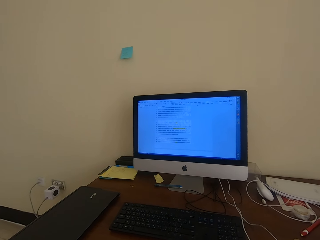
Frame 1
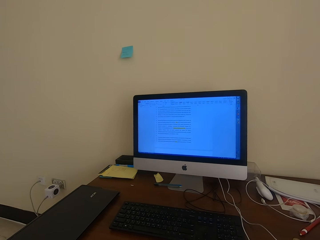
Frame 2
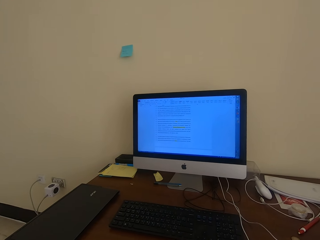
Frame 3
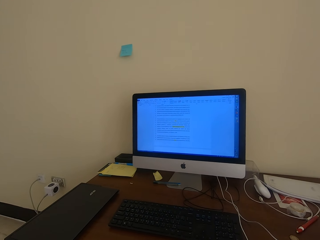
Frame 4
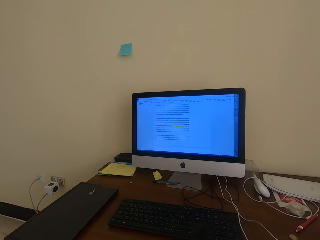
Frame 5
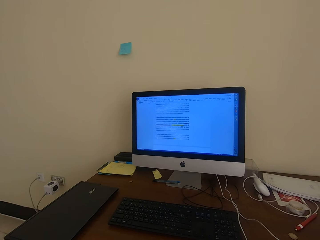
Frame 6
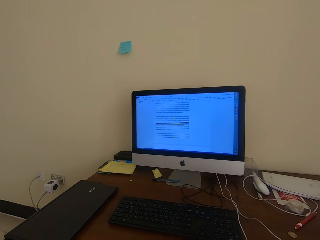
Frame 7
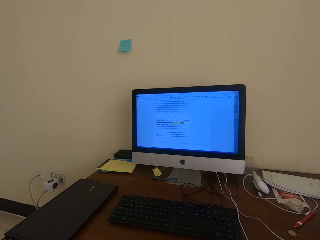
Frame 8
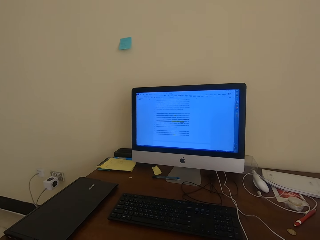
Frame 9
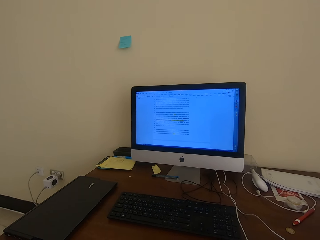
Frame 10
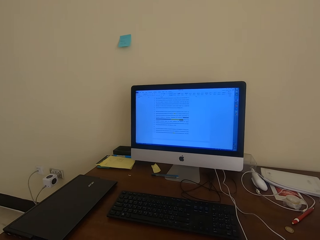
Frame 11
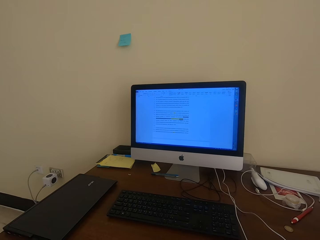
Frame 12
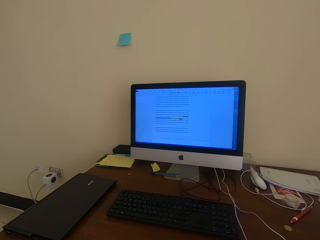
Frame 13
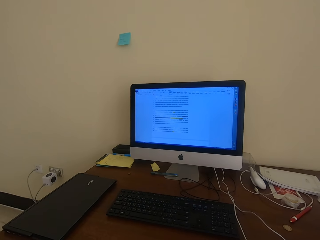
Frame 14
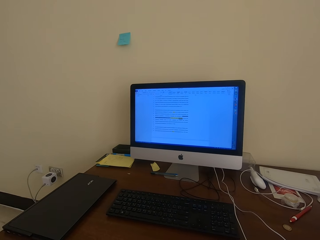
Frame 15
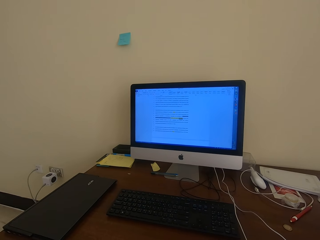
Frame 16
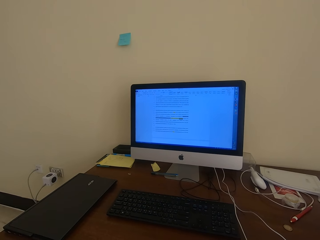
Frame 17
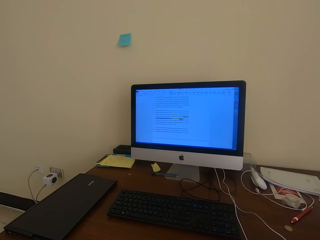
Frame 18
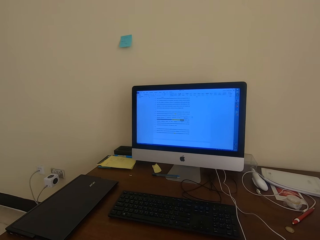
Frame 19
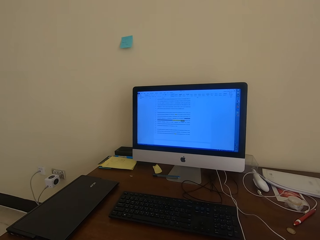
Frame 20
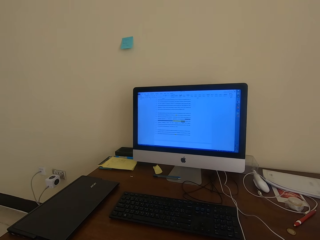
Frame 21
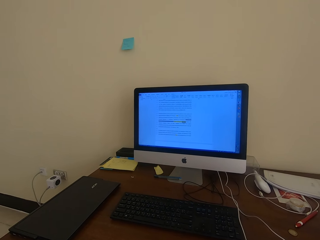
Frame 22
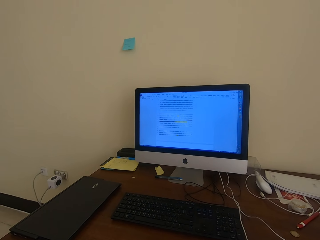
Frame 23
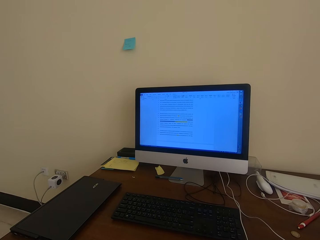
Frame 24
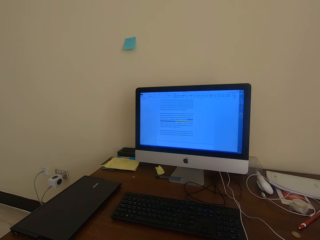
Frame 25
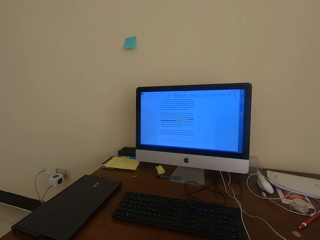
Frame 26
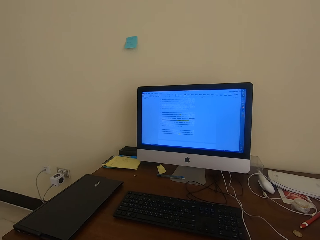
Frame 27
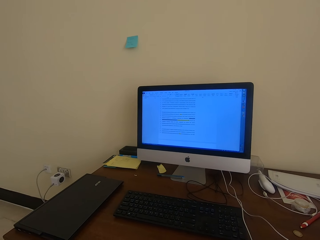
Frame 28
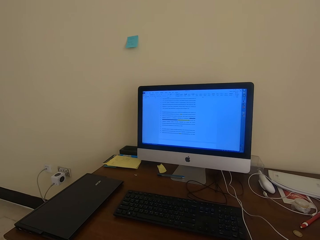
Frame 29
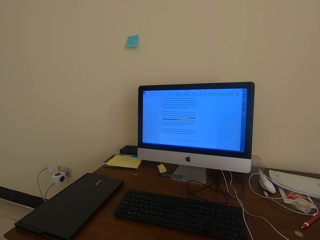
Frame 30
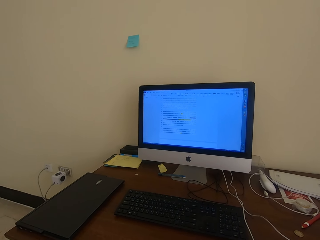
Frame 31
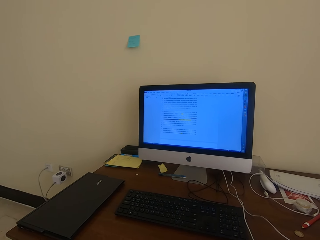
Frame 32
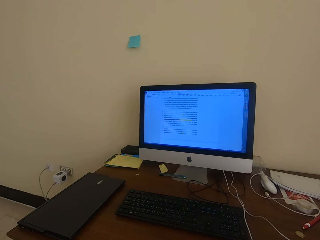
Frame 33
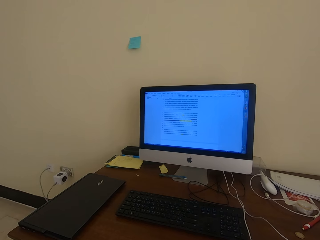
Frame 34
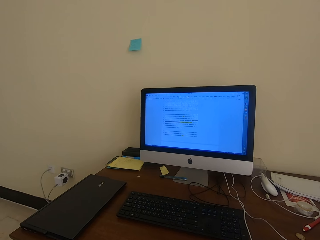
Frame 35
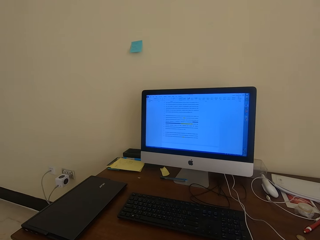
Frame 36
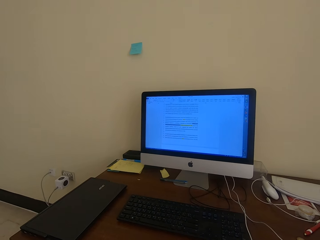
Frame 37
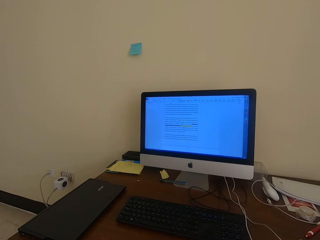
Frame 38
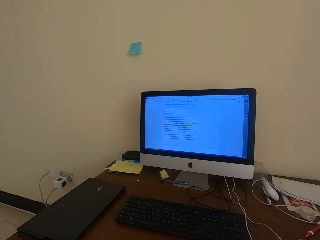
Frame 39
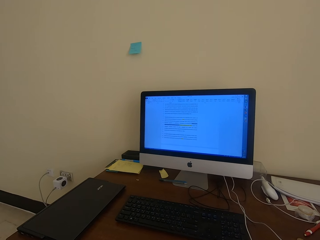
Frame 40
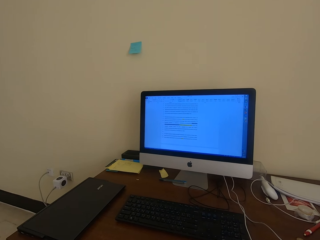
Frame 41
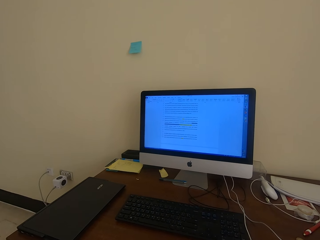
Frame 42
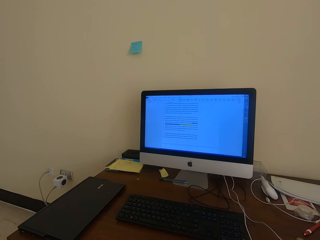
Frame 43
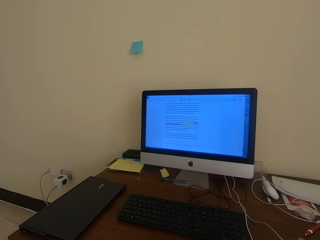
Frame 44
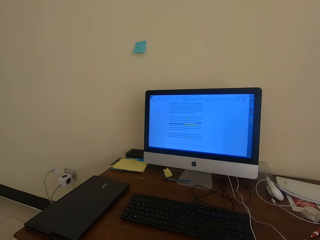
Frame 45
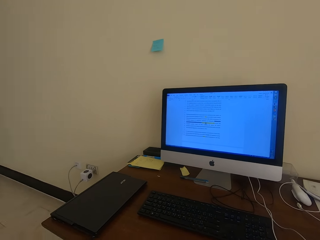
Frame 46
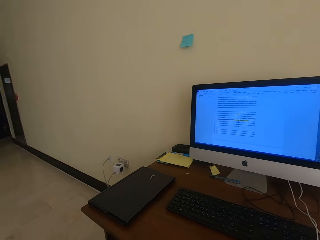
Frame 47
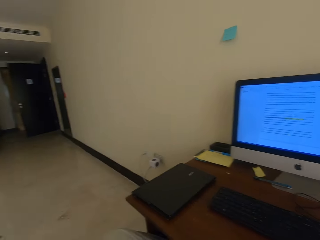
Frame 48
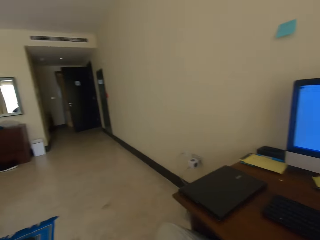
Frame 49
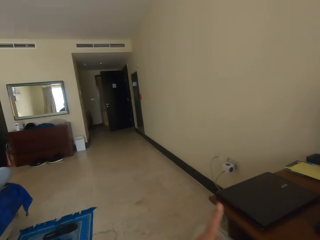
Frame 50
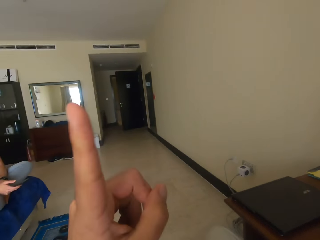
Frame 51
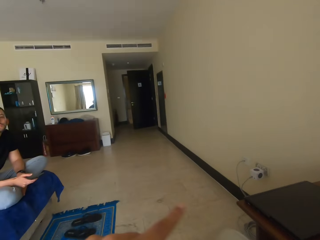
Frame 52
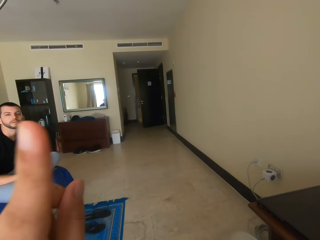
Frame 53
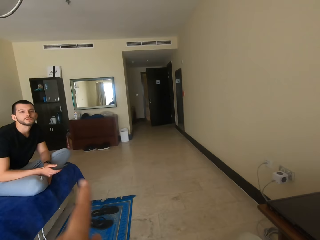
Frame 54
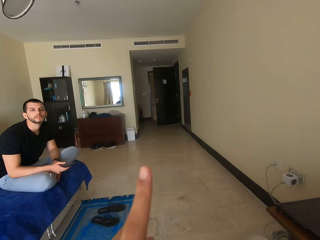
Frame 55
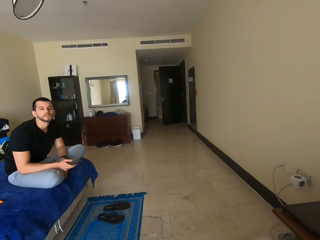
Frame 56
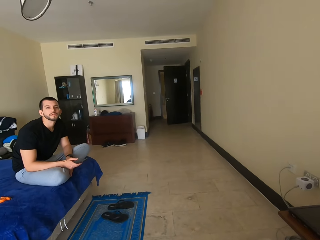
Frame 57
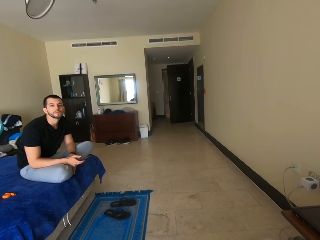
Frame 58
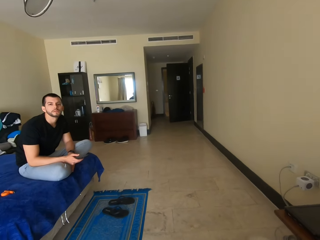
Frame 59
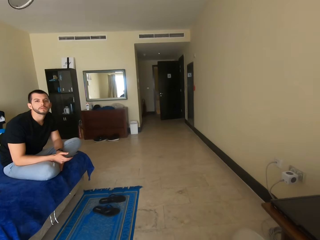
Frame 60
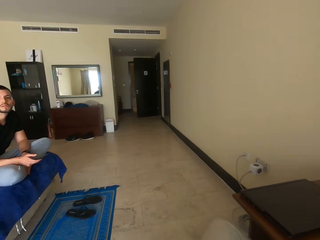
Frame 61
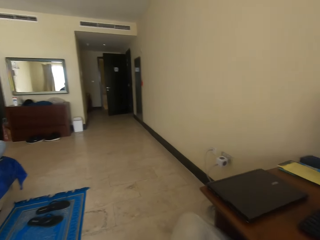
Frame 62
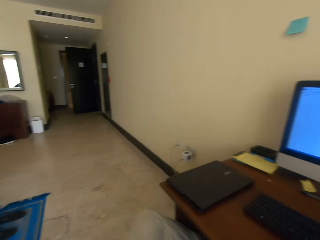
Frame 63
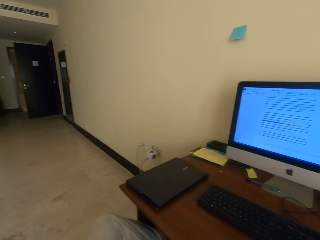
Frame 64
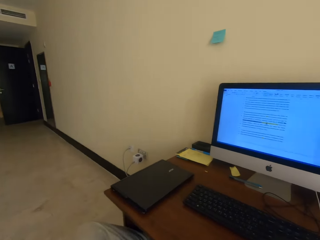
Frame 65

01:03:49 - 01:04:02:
The camera wearer looks at the computer on the table. They click on the document in the computer monitor. They look at the document in the computer monitor. They interact with a man. They point a finger with the index finger of the left hand.

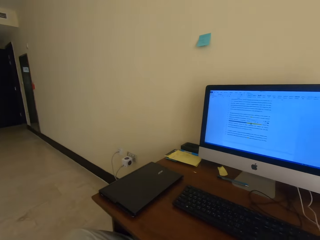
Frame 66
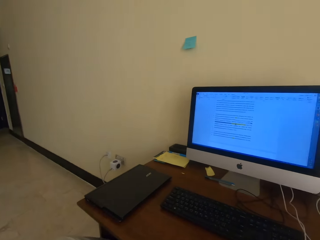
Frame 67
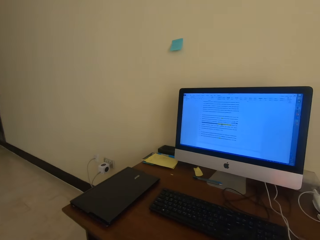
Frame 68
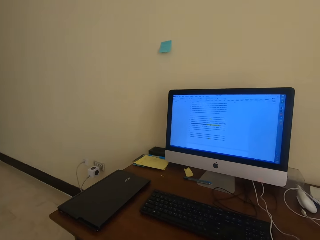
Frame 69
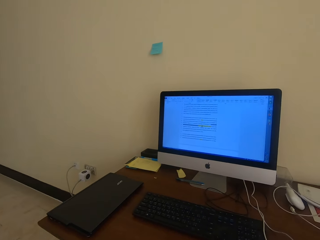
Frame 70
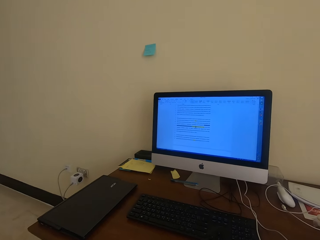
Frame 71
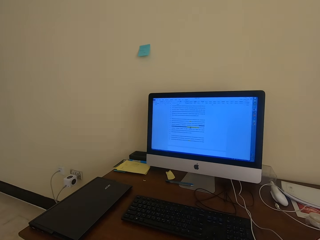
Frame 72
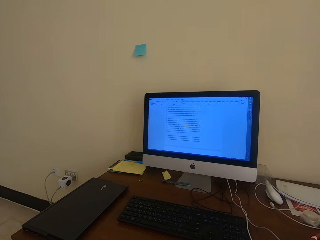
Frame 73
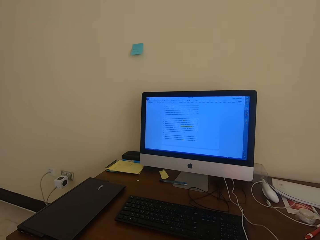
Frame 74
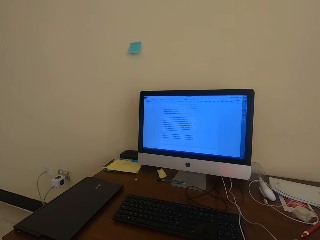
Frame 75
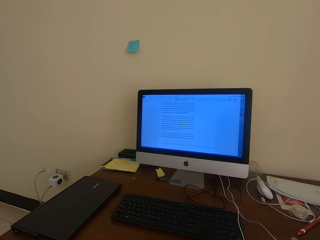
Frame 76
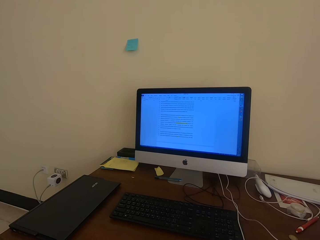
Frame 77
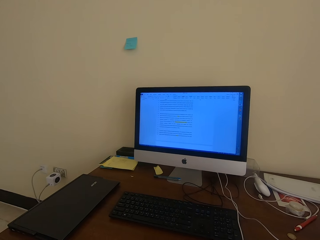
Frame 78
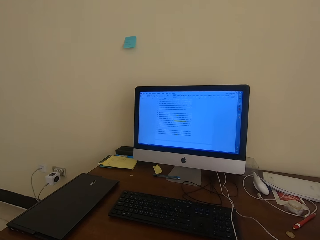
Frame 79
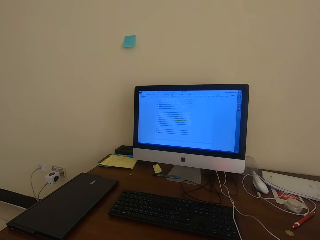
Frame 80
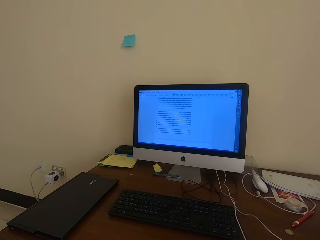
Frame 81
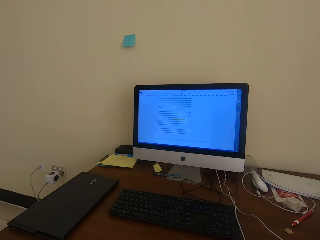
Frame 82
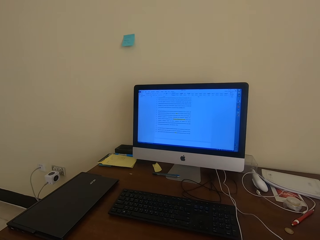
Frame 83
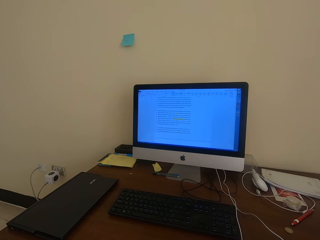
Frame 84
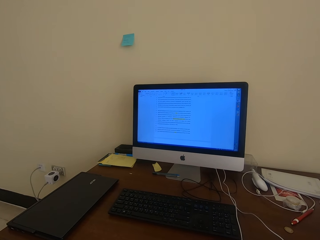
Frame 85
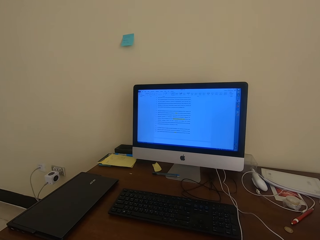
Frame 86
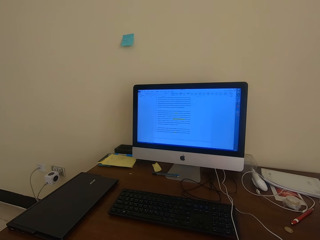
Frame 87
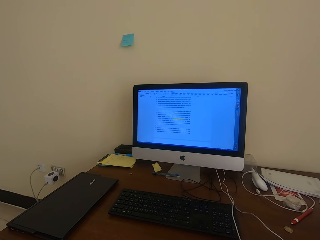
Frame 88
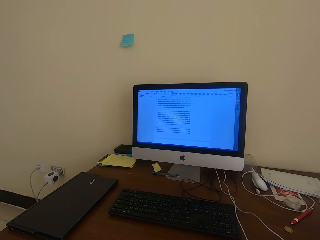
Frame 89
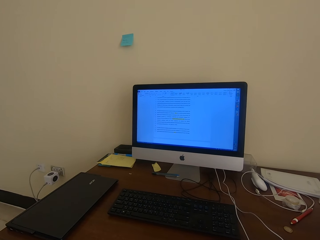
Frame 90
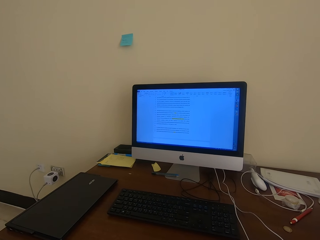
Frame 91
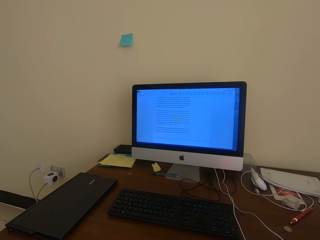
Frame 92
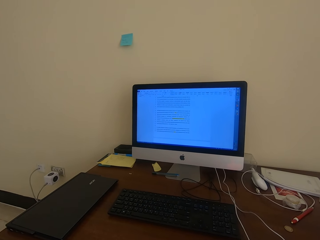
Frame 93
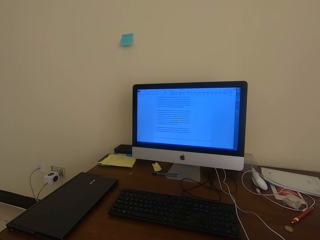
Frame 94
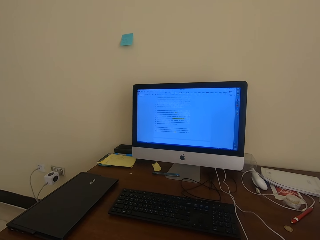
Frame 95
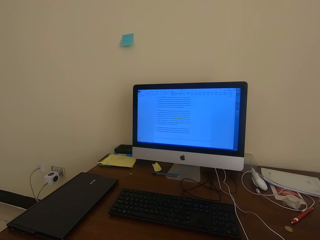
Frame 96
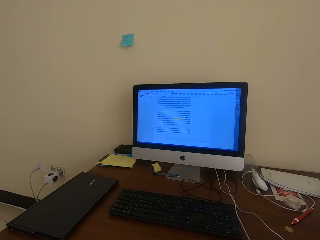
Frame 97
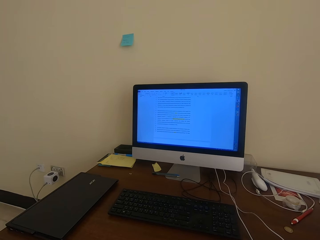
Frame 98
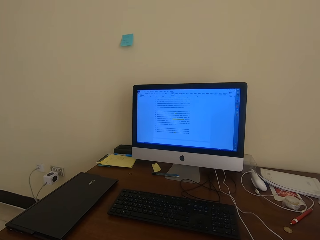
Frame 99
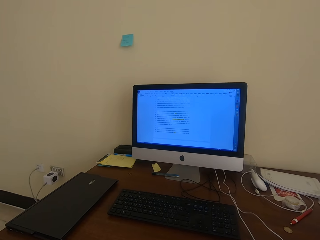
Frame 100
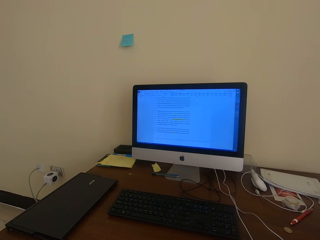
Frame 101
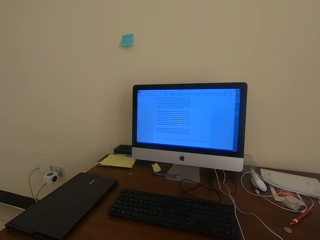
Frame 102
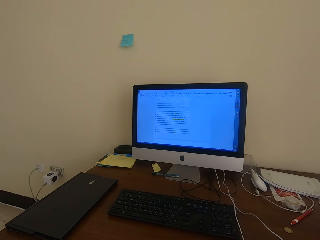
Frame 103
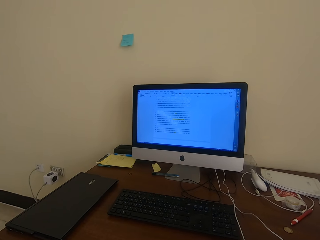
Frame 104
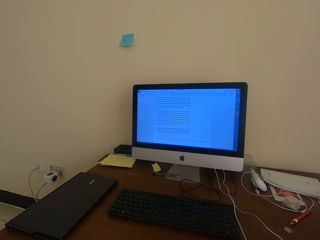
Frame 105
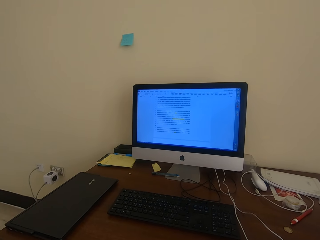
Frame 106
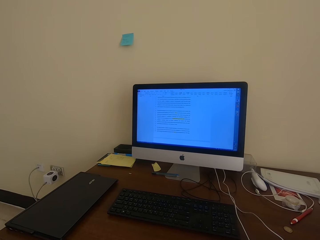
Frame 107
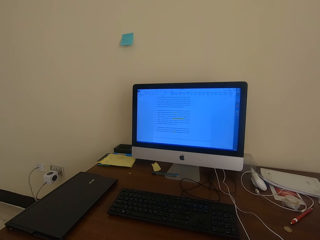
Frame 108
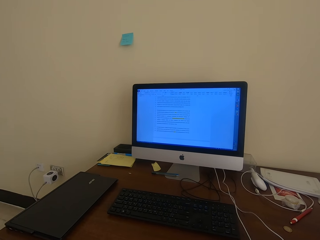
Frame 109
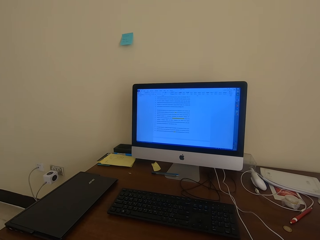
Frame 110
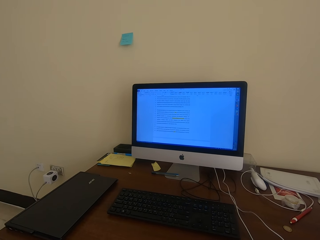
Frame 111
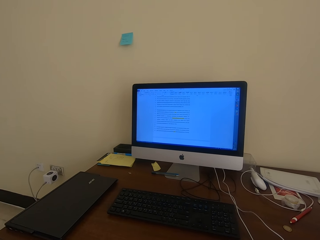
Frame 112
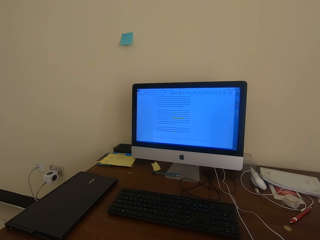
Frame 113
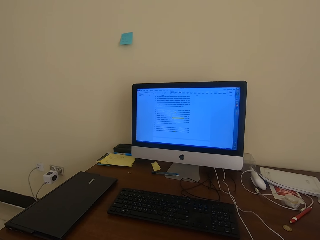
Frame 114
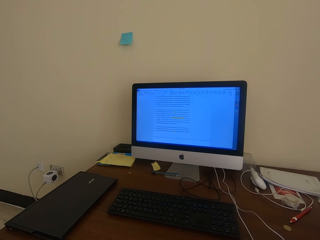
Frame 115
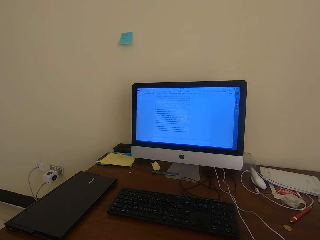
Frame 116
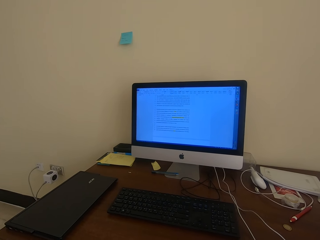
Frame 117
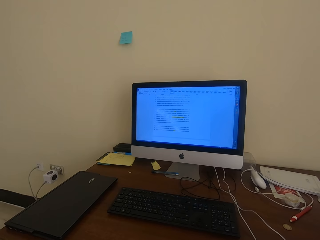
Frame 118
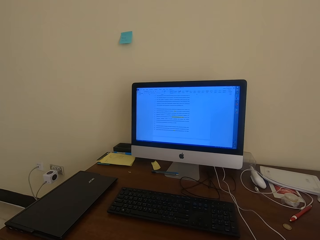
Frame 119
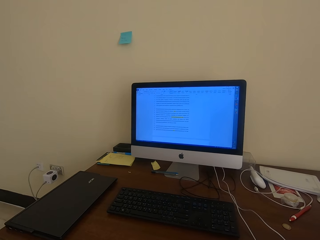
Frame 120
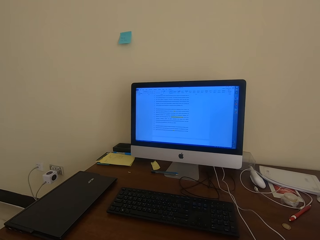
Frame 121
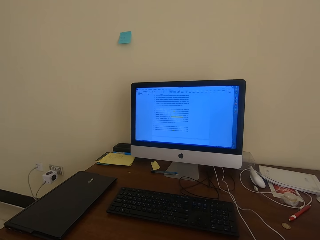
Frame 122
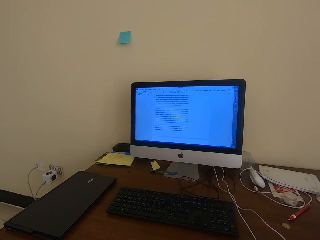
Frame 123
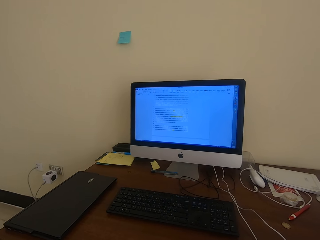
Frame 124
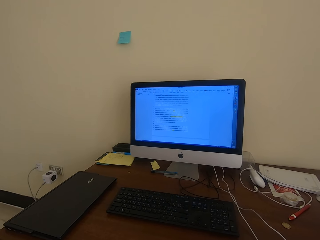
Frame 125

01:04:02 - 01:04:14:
The camera wearer looks at the computer on the table. They use the desktop. They look at the document in the computer monitor.
